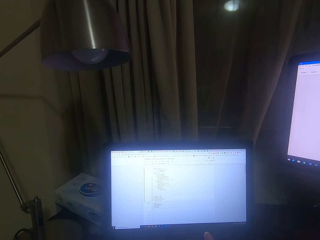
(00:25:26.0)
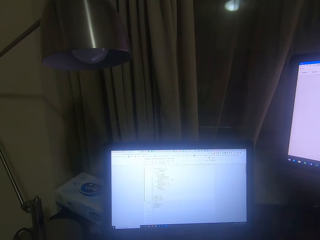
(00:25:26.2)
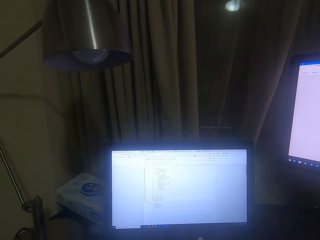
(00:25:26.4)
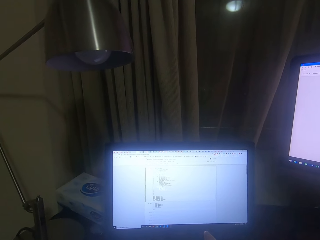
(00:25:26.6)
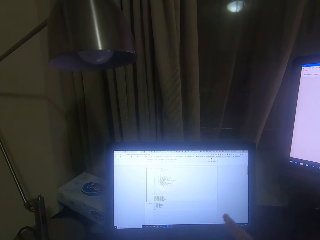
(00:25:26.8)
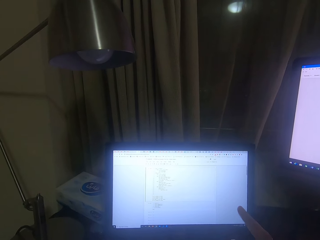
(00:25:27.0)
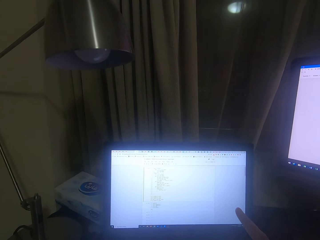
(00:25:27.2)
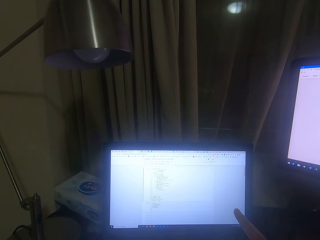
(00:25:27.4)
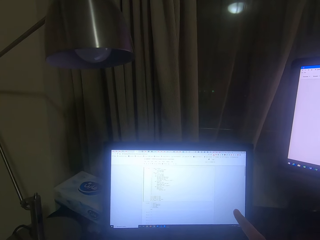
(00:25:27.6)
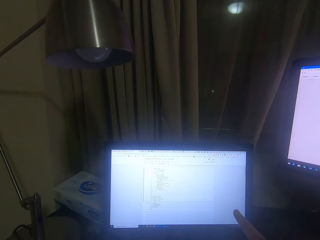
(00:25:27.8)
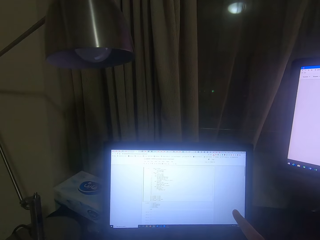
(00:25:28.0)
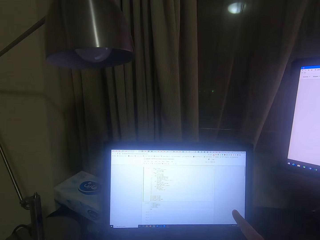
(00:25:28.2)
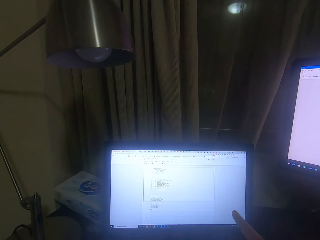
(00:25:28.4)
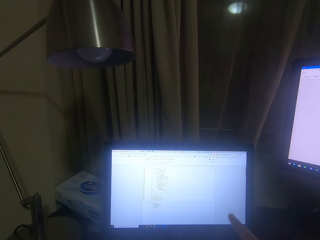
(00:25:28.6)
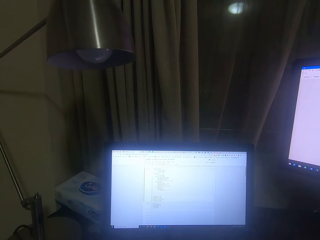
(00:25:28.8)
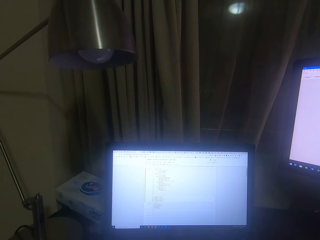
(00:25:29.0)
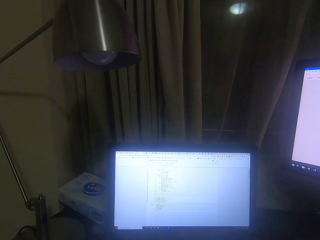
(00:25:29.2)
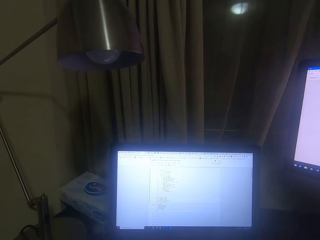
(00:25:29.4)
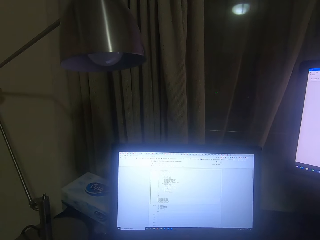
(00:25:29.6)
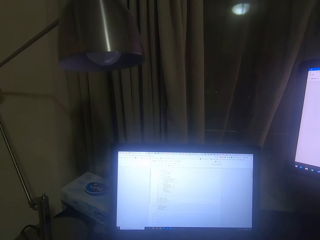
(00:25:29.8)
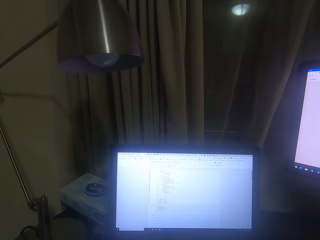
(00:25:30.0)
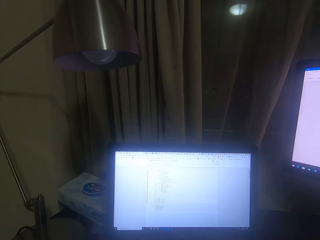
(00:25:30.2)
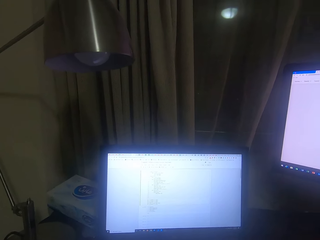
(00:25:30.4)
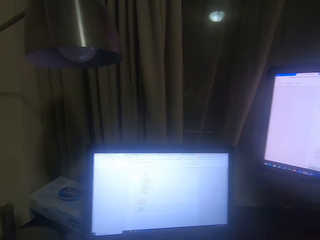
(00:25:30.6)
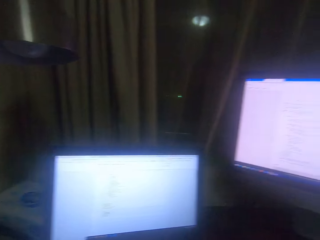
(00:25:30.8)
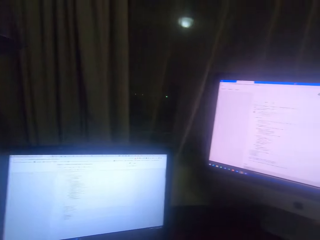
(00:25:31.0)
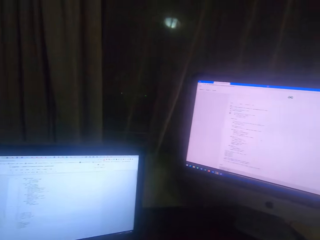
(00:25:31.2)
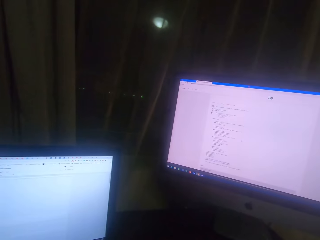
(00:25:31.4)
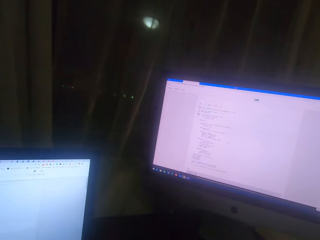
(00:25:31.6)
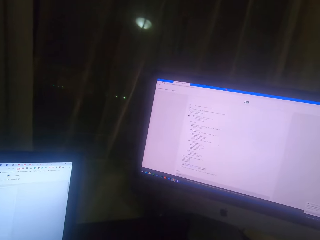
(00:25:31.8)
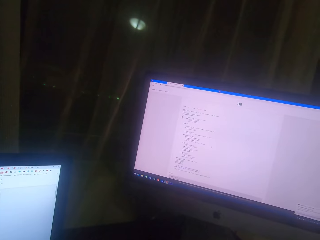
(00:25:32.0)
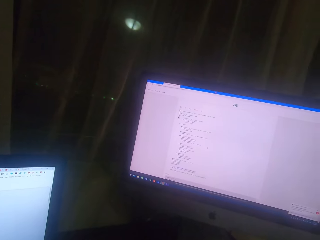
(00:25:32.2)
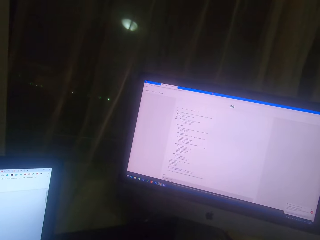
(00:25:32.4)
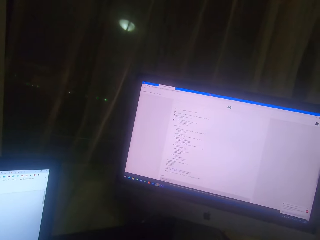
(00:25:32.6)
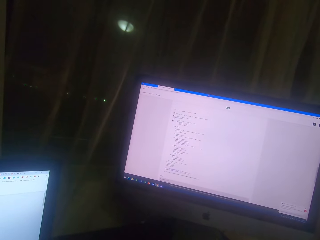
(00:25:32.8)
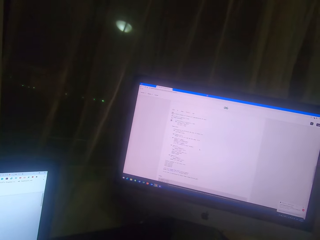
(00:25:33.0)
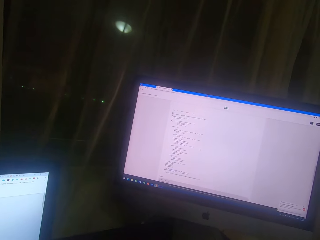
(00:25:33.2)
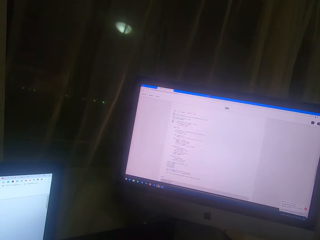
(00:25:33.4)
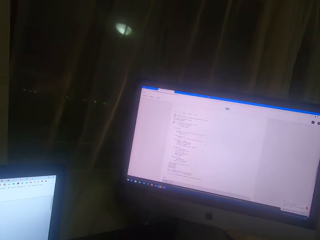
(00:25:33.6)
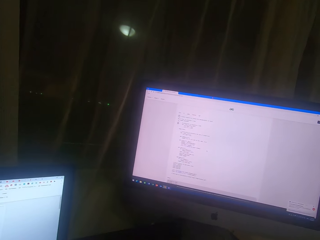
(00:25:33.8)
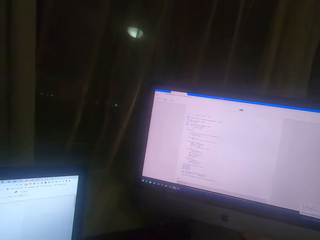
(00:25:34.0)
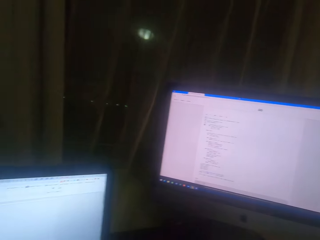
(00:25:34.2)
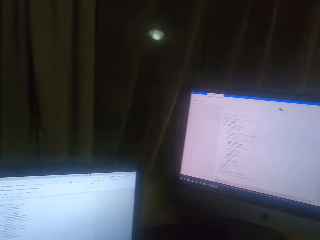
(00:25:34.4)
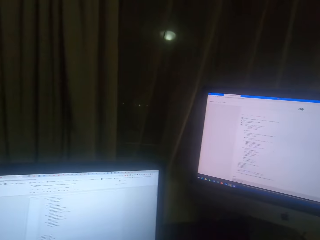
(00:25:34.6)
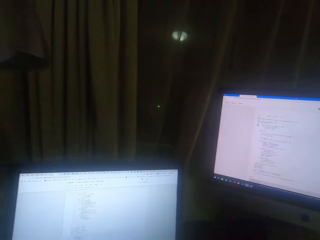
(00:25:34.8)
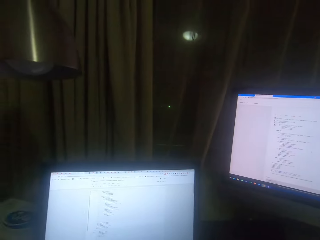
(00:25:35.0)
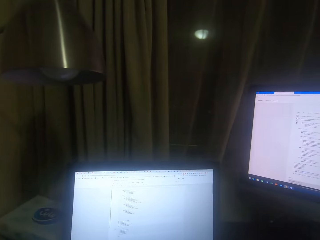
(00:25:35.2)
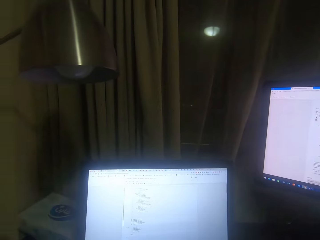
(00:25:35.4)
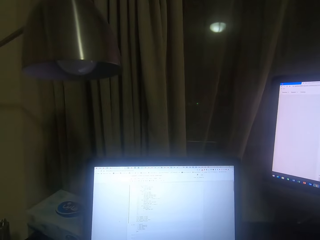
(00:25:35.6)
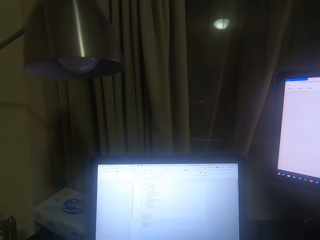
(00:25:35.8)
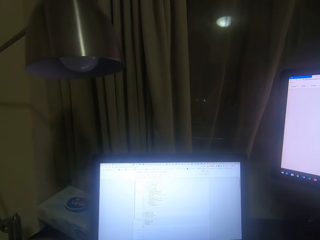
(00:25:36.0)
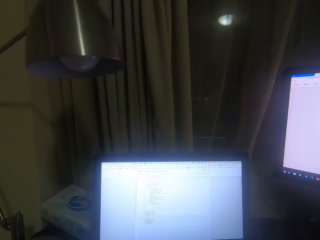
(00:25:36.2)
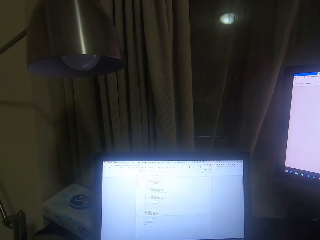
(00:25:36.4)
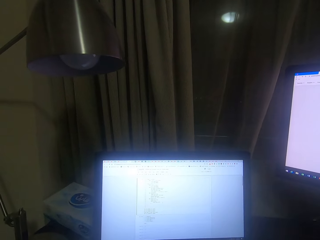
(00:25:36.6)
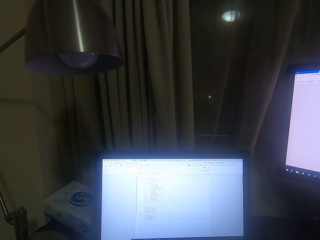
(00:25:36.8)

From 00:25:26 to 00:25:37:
The camera wearer points his finger on the laptop. He scrolls on the laptop screen.

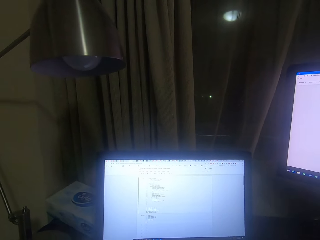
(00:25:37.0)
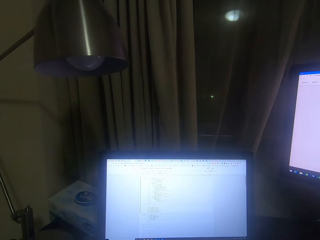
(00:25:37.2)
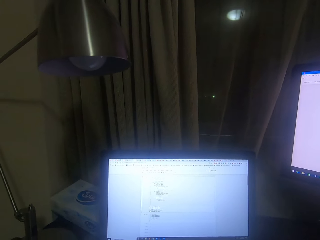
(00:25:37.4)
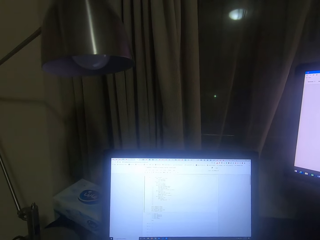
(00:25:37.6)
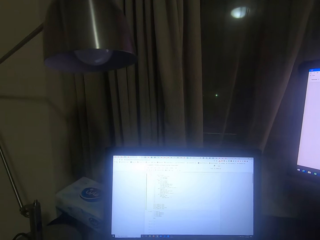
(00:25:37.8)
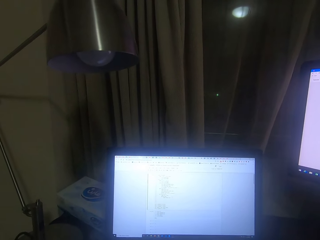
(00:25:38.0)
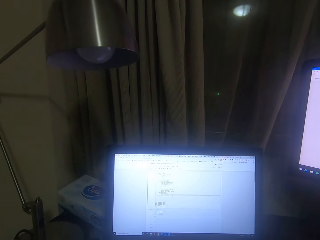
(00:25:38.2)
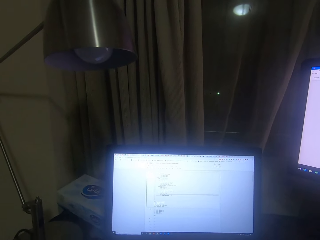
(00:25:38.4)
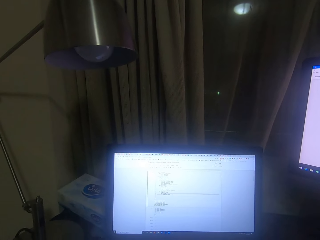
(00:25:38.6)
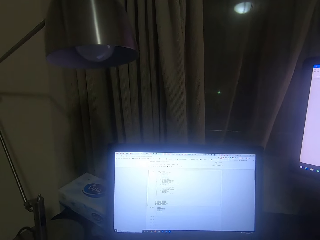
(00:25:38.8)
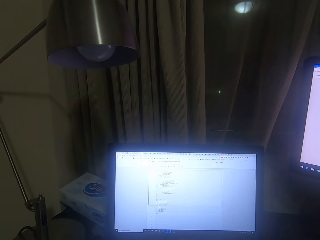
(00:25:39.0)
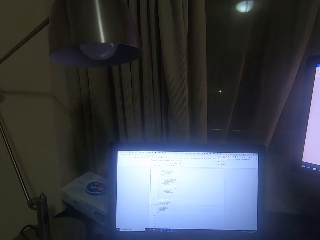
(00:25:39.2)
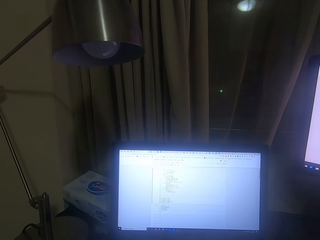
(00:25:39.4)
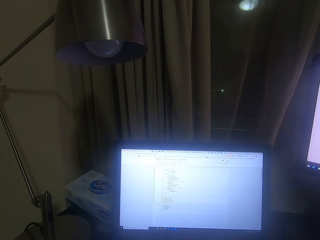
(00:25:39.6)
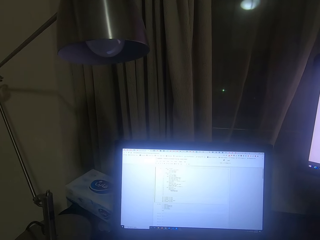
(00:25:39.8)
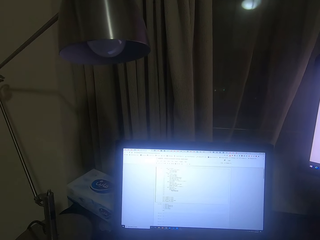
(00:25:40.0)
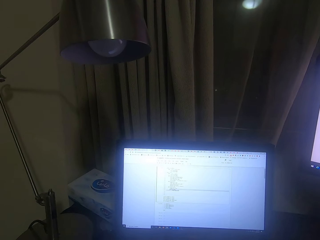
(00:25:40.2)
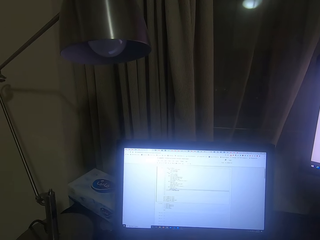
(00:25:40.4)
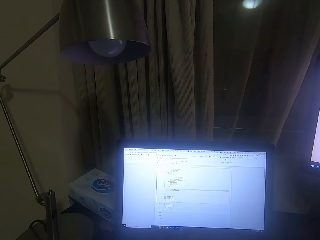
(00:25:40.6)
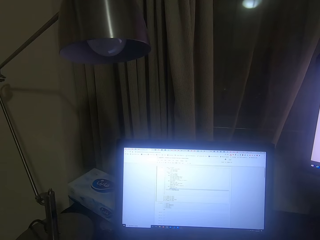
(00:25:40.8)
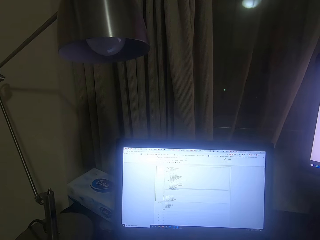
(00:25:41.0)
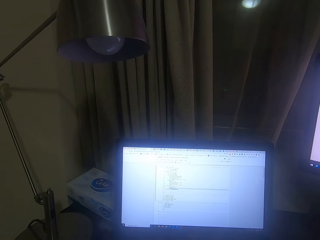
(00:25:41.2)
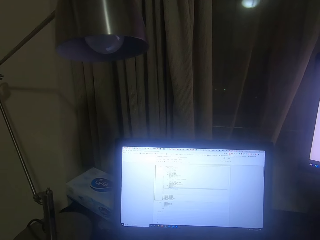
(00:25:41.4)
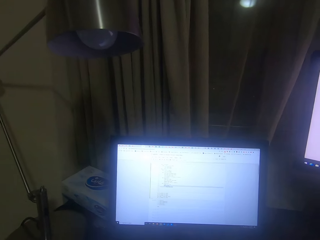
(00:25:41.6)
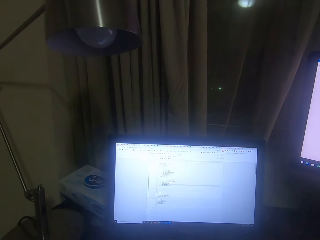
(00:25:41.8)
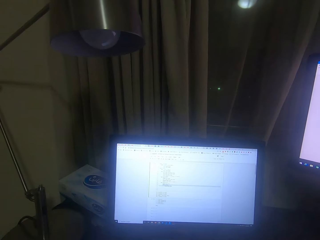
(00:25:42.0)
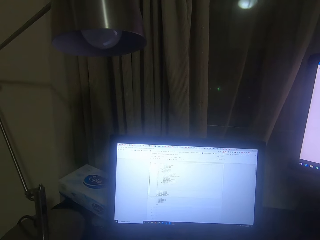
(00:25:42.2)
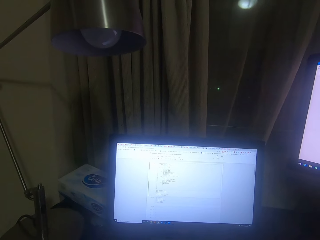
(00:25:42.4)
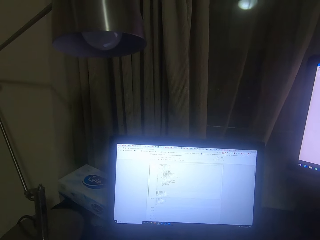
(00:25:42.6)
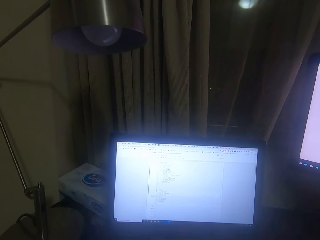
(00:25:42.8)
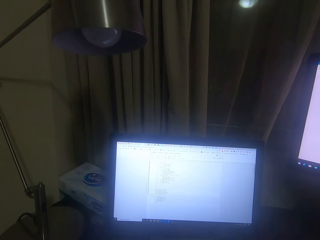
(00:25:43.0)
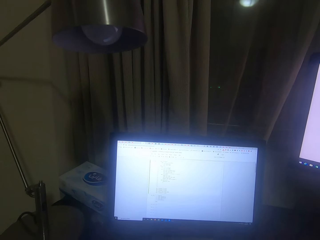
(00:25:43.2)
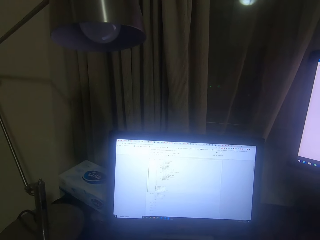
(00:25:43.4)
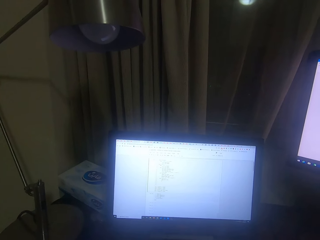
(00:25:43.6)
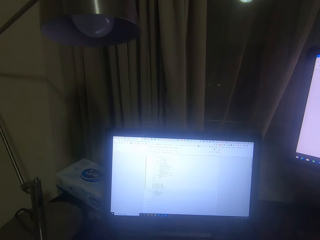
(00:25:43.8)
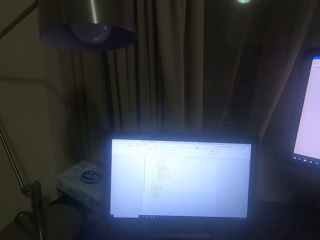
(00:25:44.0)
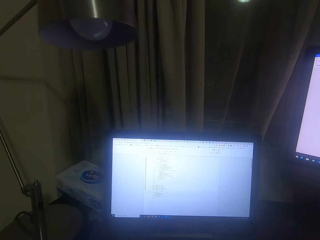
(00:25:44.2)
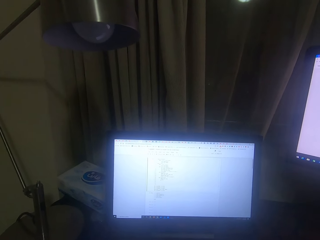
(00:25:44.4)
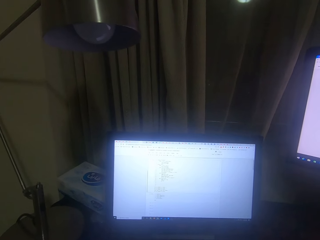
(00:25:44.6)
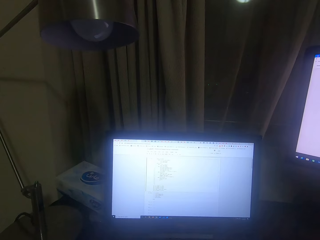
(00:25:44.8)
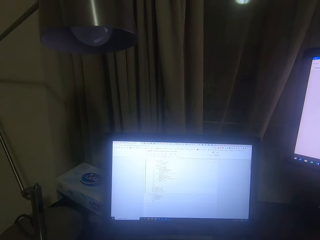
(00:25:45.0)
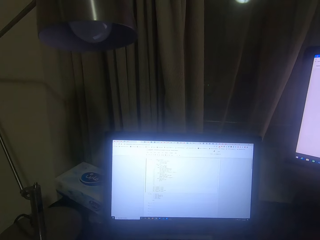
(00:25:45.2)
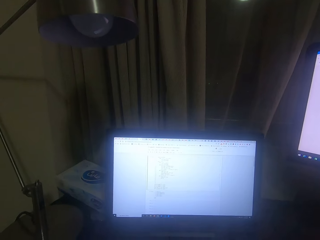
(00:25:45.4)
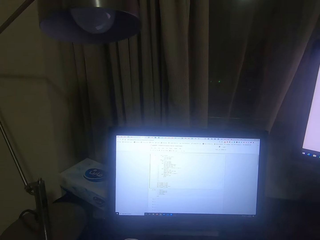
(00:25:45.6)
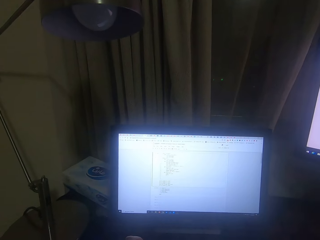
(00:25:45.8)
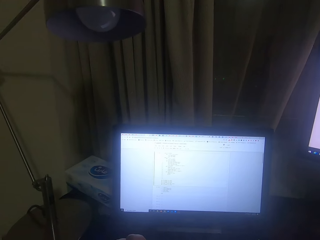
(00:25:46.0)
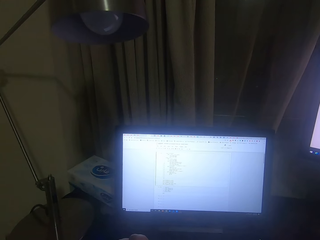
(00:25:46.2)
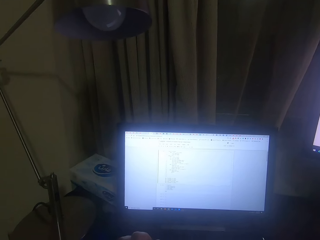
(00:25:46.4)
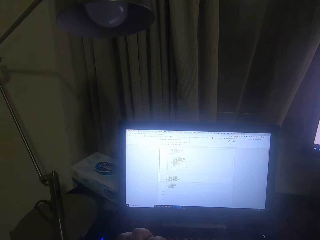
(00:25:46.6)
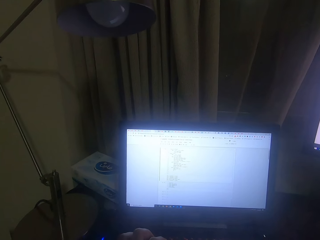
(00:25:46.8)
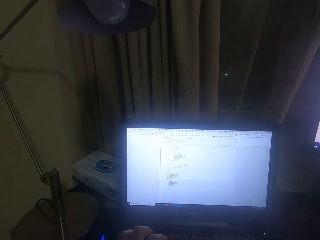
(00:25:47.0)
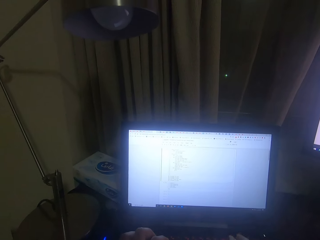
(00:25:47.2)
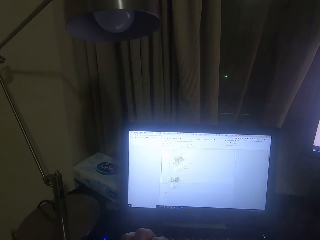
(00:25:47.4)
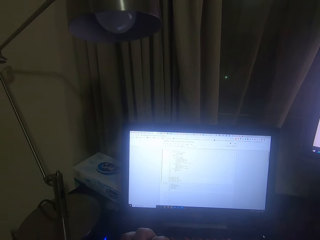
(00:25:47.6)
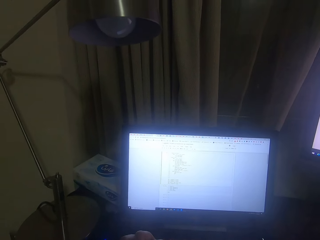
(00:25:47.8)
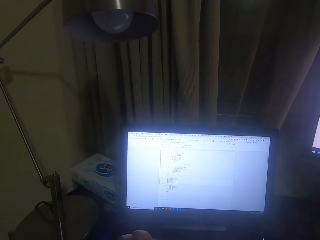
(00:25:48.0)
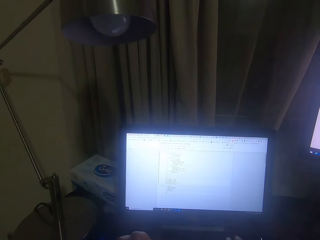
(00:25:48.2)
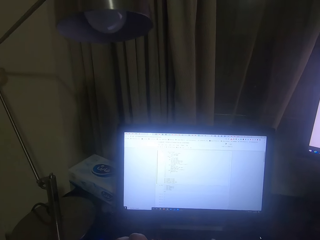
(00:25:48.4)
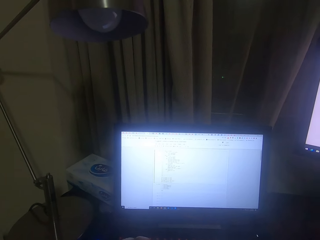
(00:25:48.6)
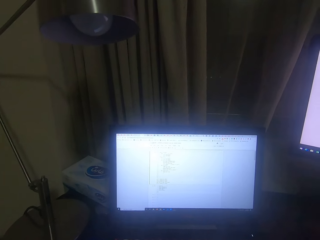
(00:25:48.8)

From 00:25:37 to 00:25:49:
The camera wearer types on the laptop screen.
